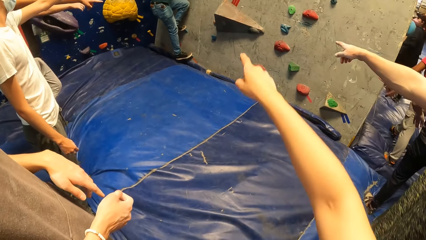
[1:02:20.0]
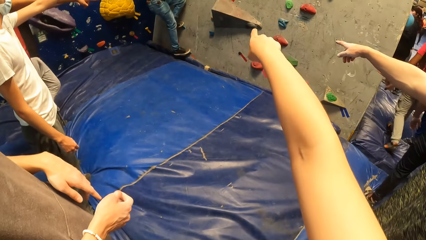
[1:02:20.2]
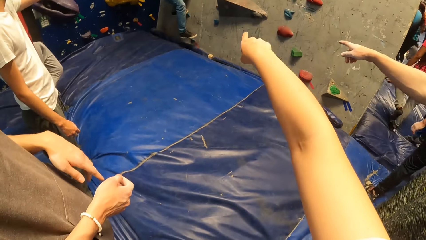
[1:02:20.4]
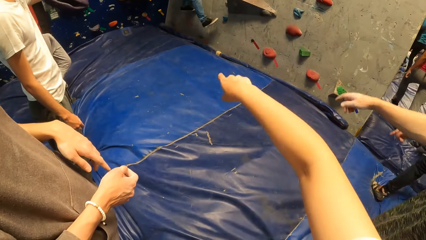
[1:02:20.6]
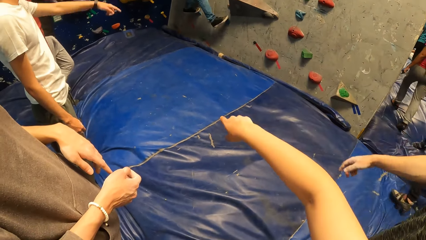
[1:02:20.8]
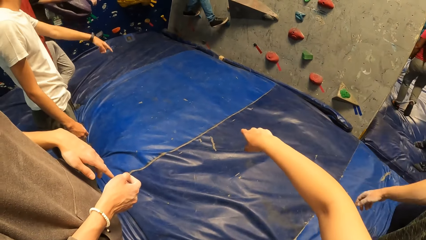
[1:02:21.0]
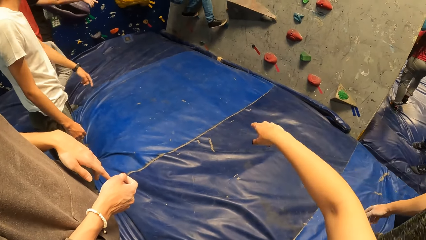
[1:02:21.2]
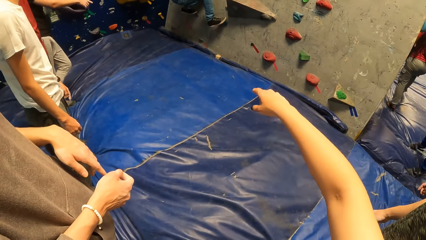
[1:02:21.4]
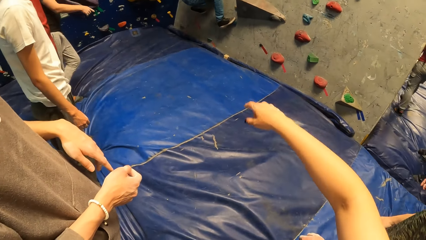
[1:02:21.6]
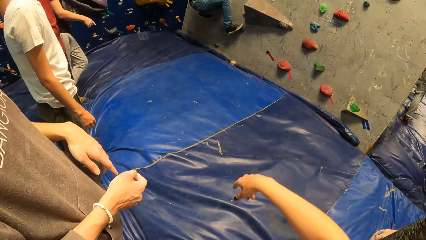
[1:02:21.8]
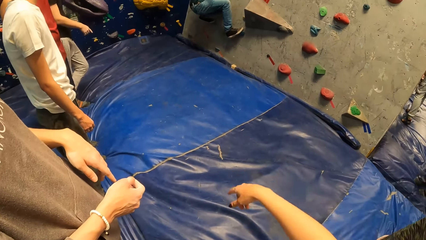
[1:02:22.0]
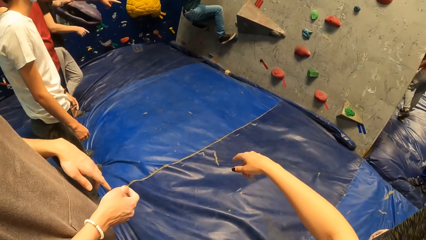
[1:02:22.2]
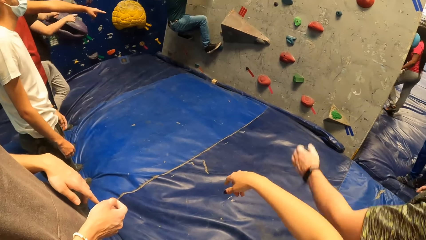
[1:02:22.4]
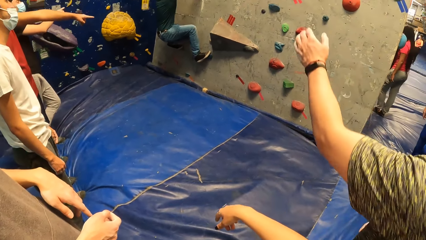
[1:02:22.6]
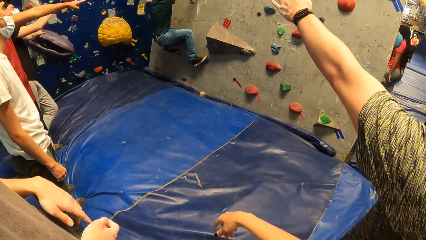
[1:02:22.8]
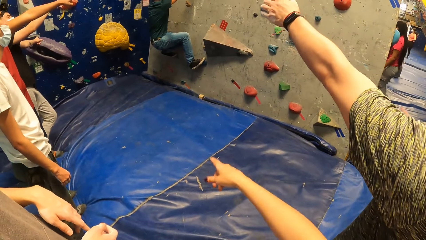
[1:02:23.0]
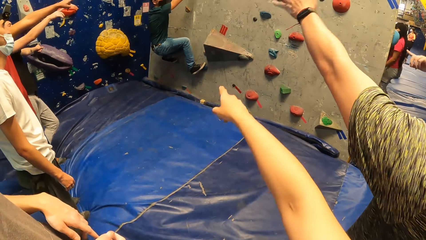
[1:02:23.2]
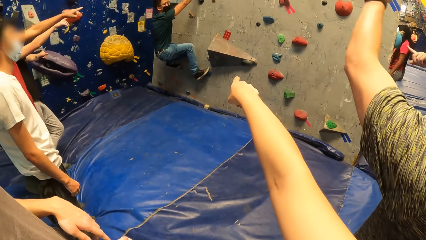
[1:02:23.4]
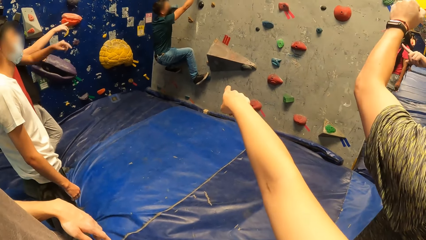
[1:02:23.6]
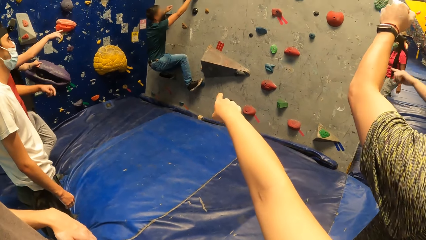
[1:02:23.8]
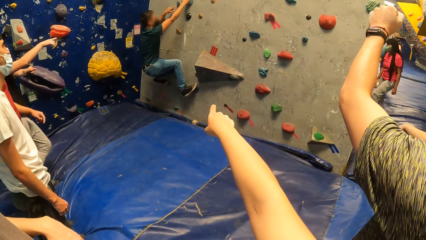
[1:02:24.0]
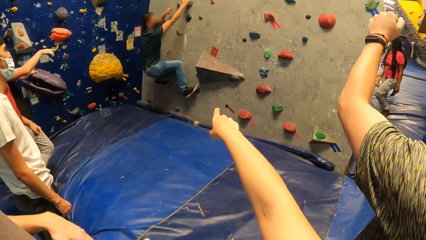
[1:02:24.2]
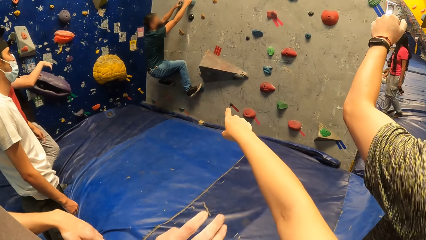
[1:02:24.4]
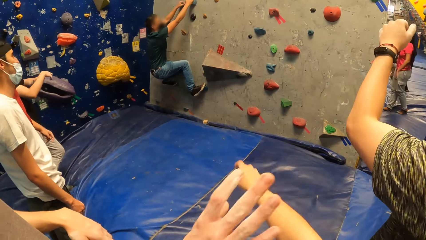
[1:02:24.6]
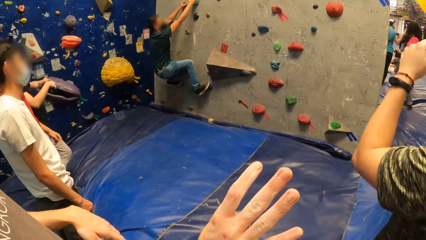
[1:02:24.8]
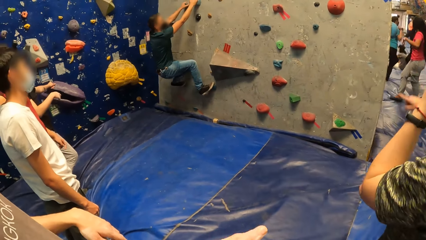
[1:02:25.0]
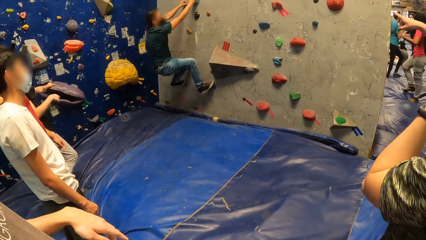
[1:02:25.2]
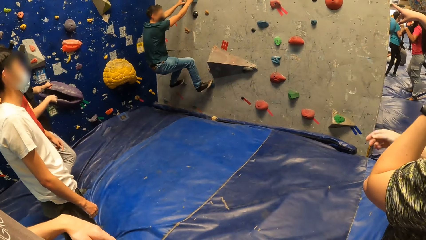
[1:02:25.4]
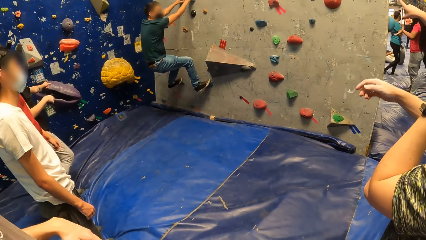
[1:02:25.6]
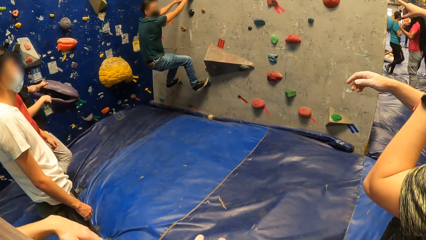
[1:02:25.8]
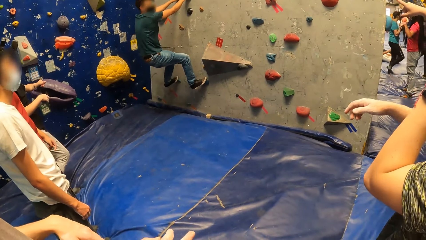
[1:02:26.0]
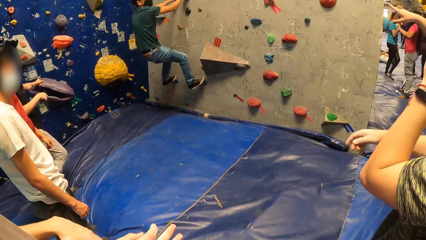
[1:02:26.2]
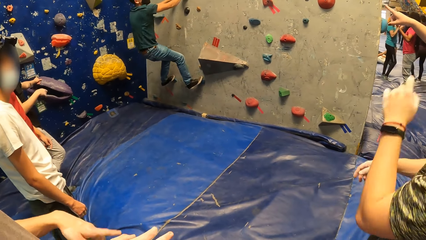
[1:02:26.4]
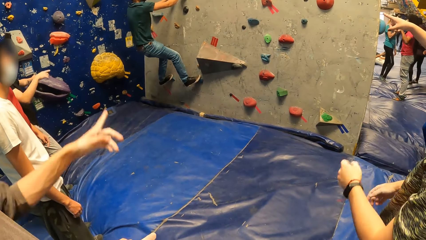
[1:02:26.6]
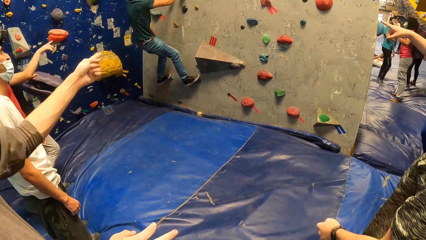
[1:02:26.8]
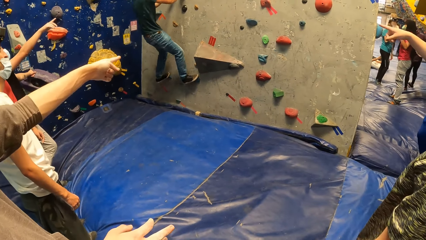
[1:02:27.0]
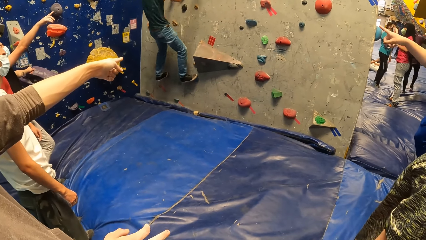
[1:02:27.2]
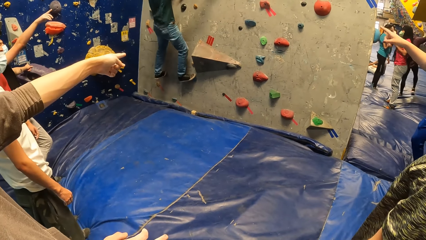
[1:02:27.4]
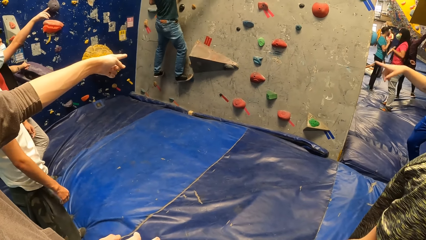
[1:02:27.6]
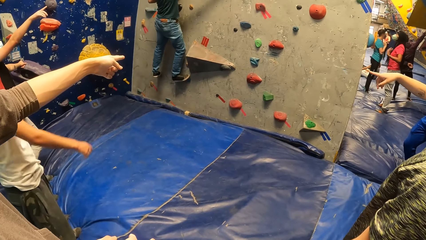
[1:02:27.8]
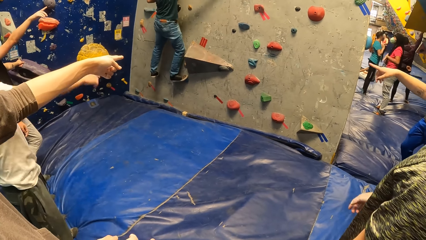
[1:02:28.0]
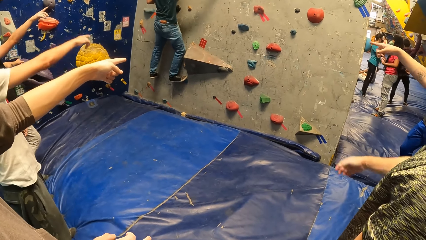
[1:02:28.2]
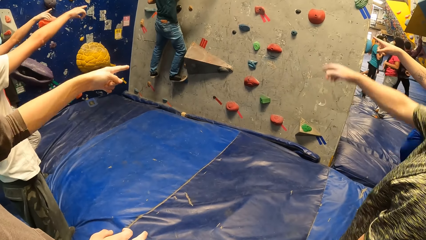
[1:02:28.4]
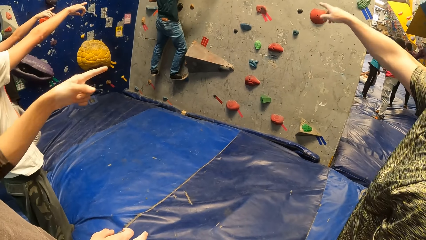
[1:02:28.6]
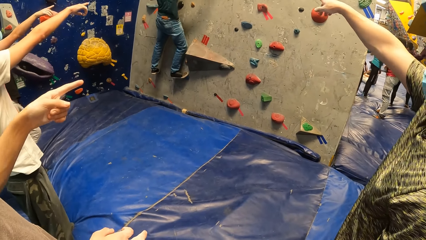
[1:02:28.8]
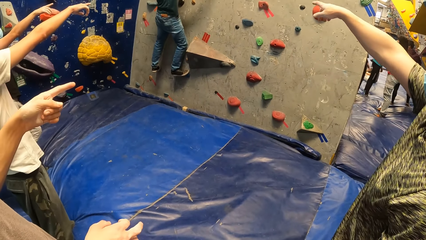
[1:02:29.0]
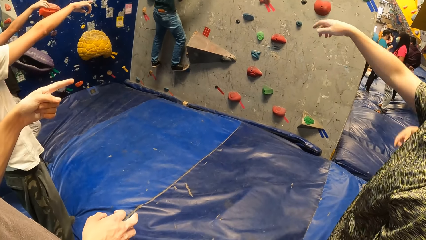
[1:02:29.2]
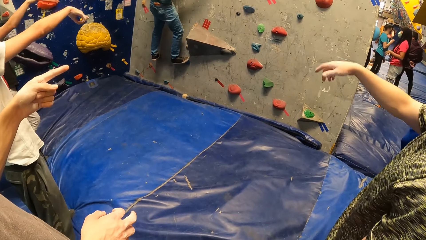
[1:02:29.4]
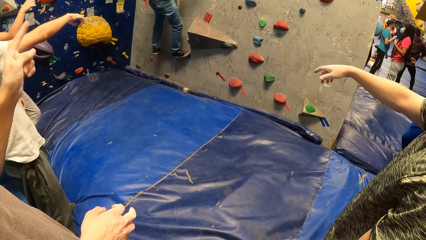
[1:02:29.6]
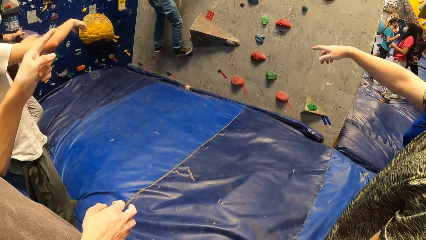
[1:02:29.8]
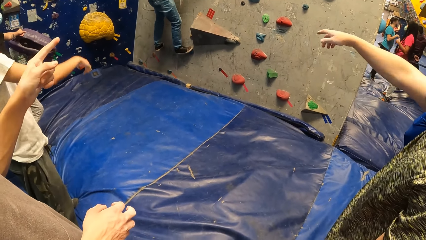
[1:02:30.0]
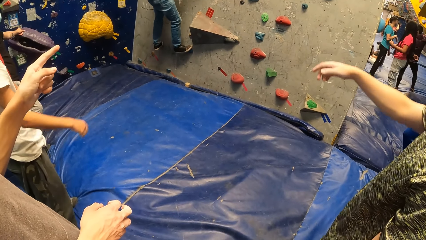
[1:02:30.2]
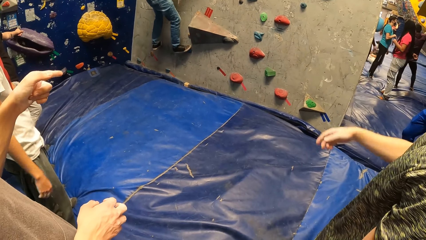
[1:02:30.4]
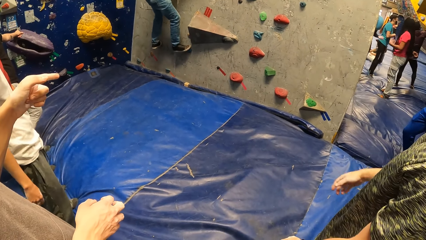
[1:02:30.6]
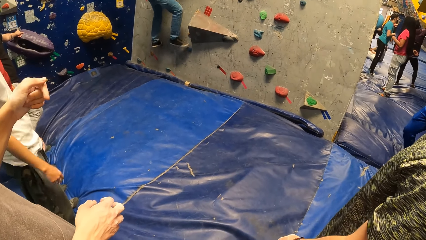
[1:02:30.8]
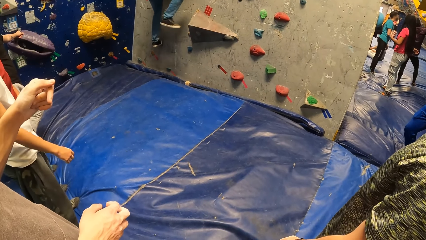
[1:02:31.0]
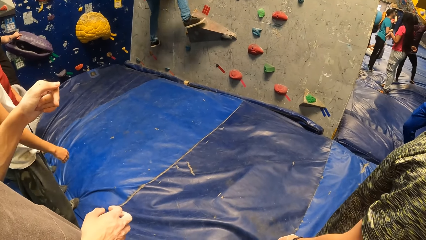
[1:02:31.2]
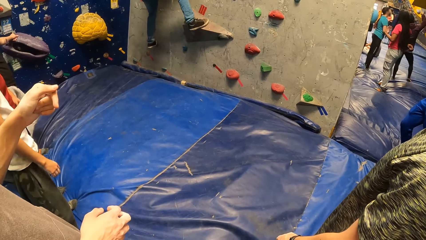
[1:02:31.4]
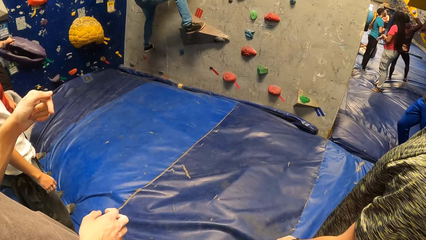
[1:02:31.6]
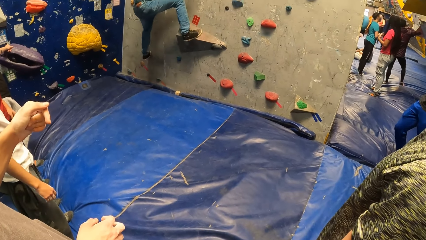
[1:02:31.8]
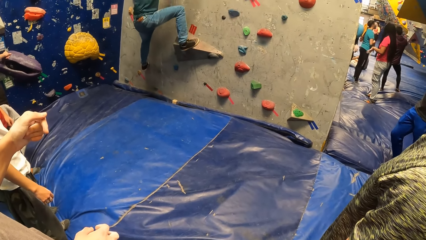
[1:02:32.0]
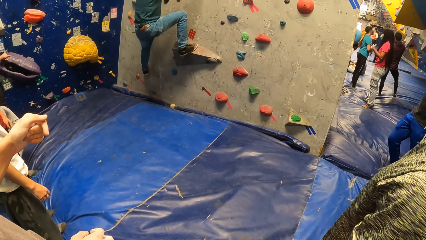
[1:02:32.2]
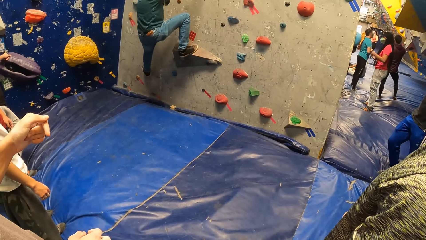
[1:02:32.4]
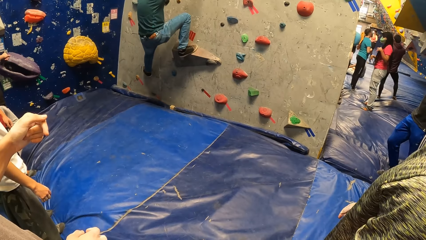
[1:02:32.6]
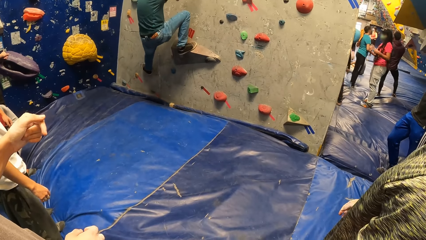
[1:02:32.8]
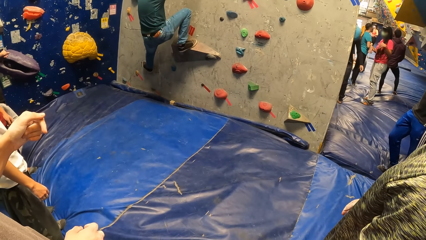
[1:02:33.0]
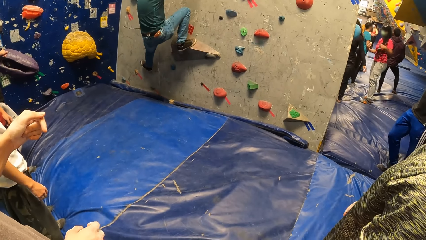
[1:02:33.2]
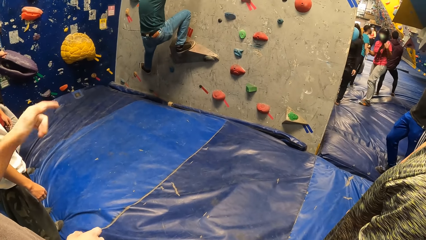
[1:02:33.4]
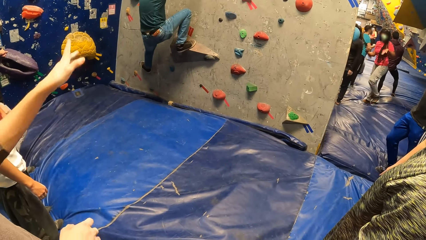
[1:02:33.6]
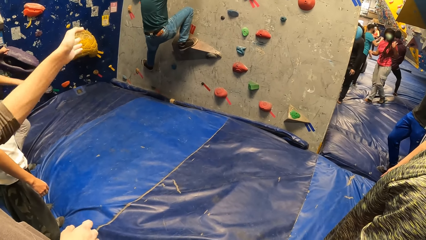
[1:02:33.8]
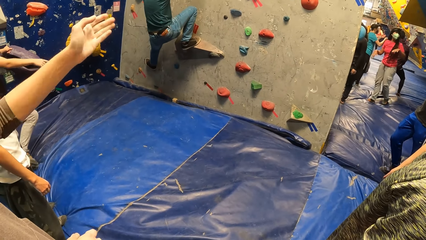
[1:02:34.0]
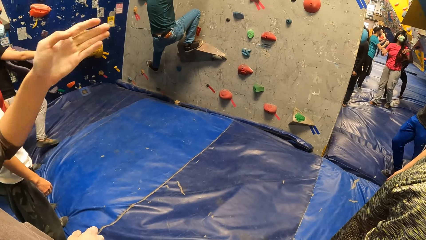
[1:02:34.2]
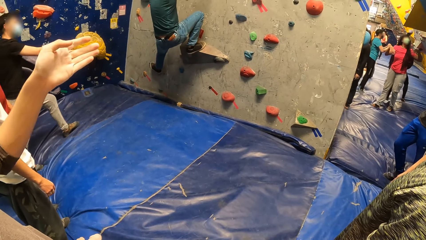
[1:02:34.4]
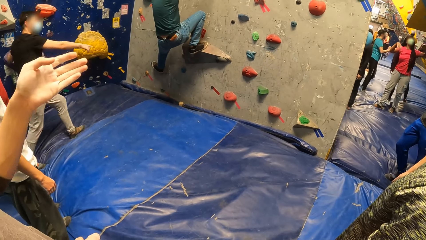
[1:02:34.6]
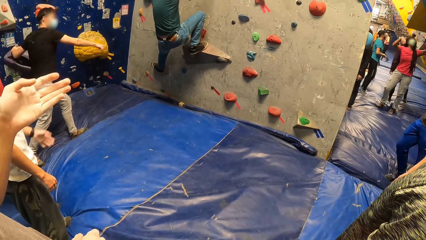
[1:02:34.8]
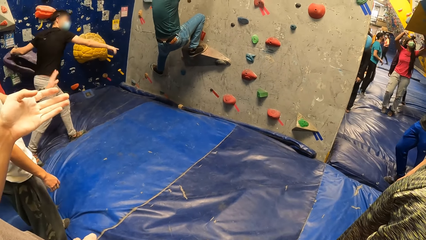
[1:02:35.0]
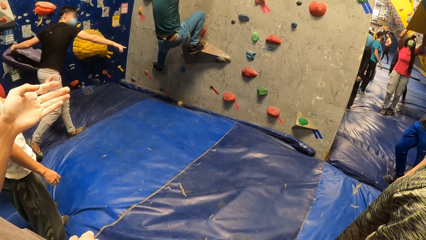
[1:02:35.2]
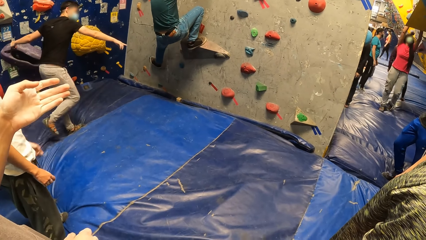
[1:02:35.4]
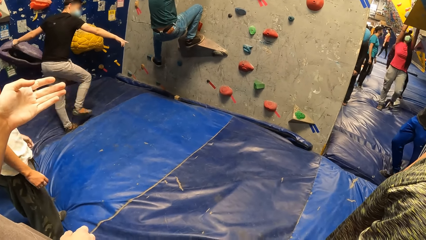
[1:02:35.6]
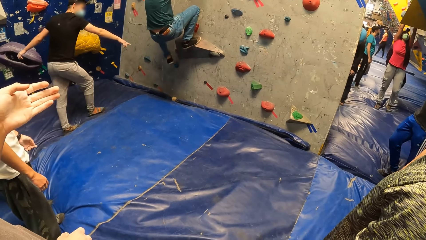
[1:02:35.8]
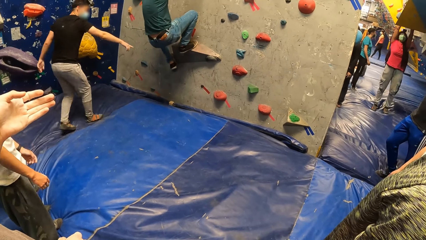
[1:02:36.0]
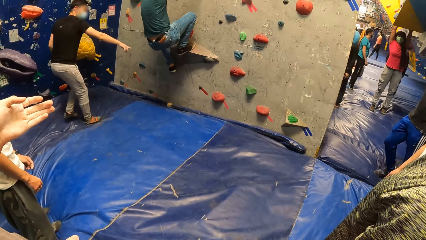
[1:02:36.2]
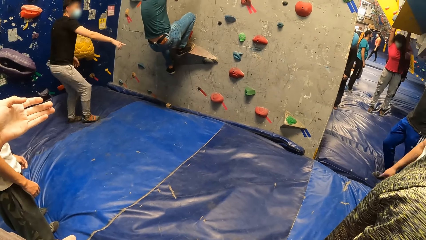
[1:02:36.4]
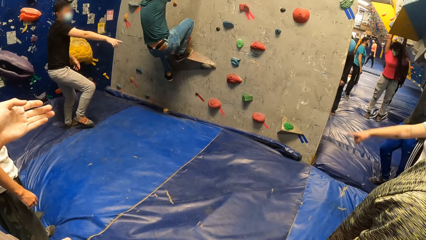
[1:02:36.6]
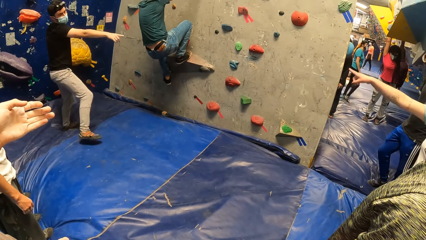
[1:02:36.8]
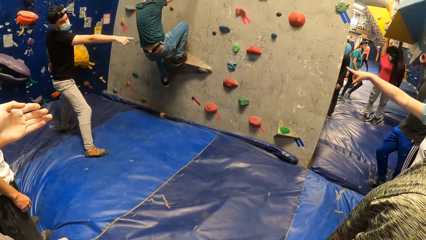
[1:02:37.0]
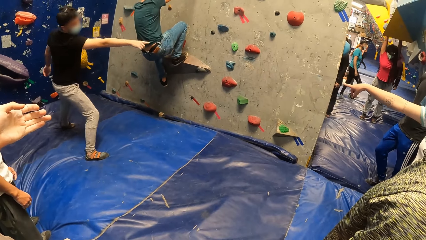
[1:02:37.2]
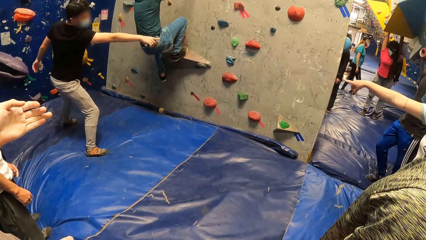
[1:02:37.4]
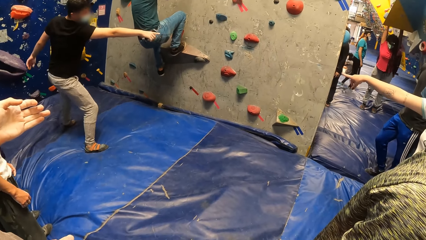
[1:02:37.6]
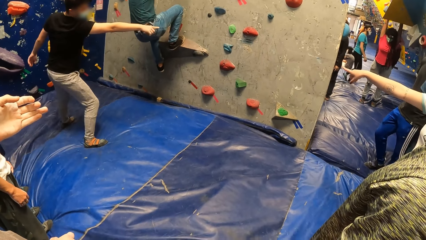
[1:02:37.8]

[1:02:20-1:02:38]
A man lifts his right leg from a climbing grip on the wall. The camera wearer raises his hand. The man places his right leg on a climbing grip on the wall. The camera wearer lowers his hand, points at the wall and lowers his hand. The man holds a climbing grip on the wall with his left hand. He lifts his right leg from the climbing grip on the wall. He places his right leg on a climbing grip on the wall. He lifts his left leg from the climbing grip on the wall. He places his left leg on the climbing grip on the wall.
